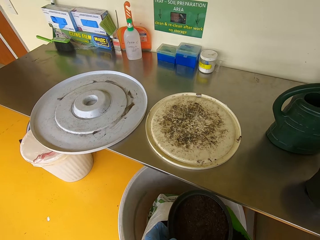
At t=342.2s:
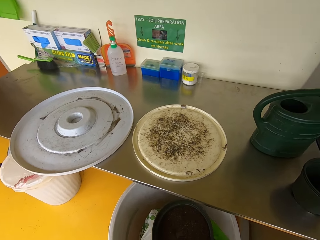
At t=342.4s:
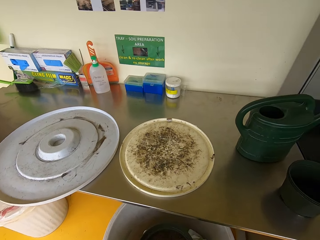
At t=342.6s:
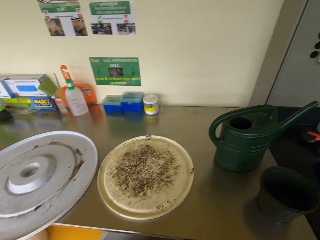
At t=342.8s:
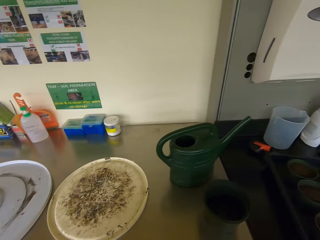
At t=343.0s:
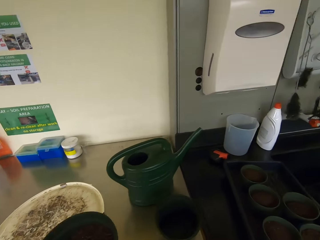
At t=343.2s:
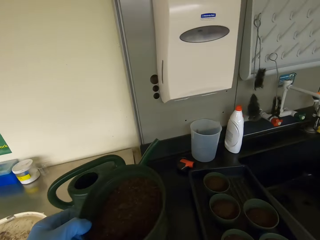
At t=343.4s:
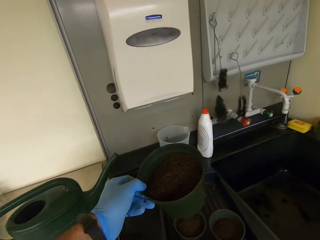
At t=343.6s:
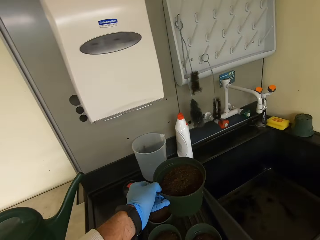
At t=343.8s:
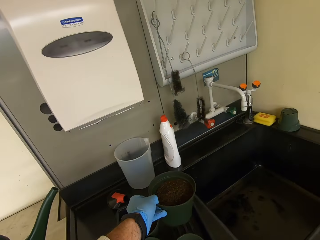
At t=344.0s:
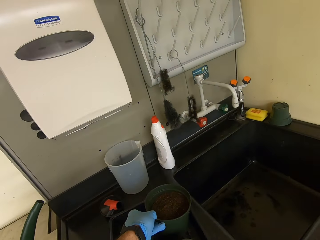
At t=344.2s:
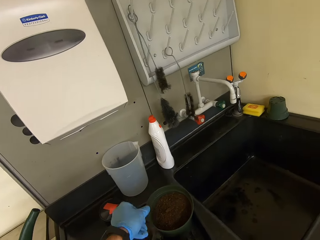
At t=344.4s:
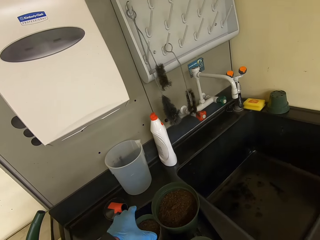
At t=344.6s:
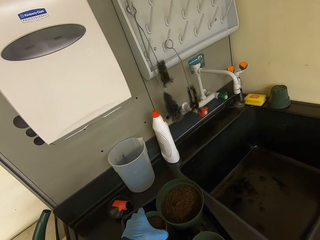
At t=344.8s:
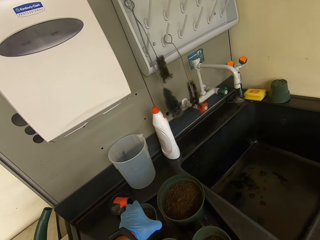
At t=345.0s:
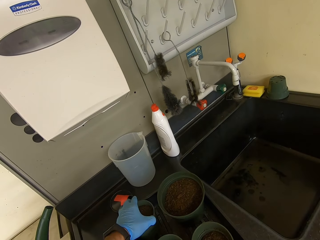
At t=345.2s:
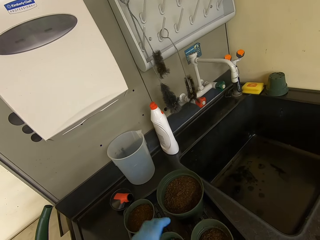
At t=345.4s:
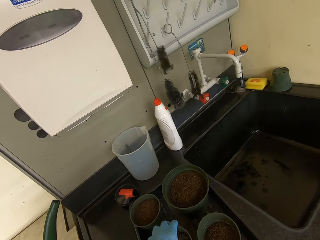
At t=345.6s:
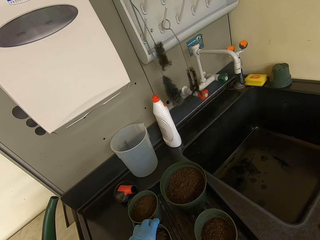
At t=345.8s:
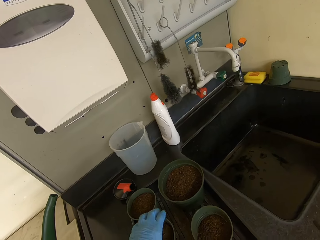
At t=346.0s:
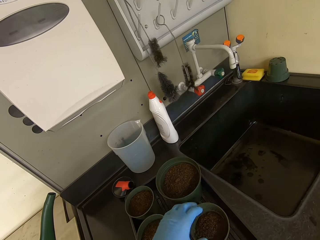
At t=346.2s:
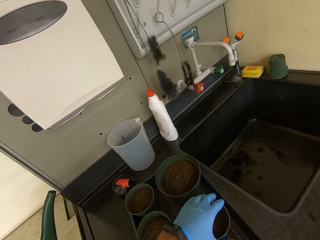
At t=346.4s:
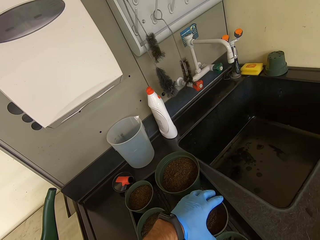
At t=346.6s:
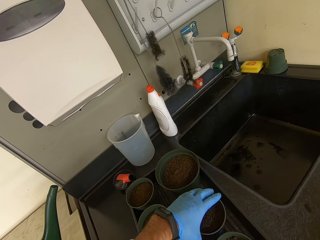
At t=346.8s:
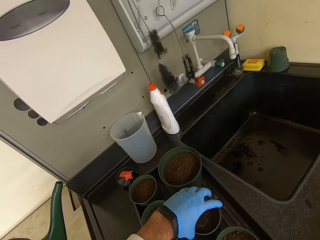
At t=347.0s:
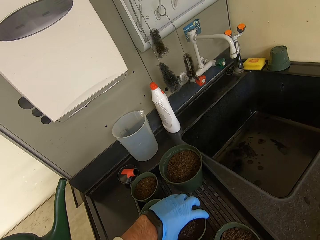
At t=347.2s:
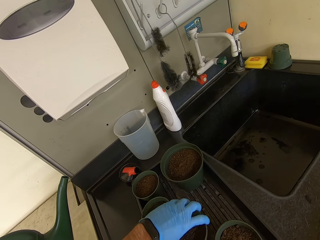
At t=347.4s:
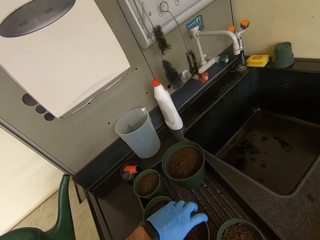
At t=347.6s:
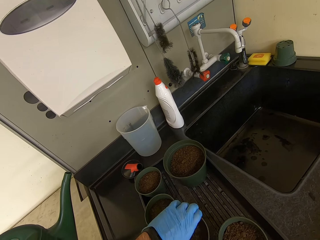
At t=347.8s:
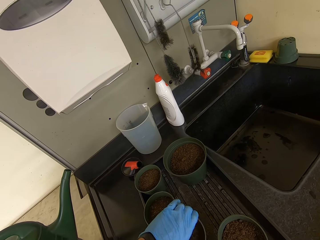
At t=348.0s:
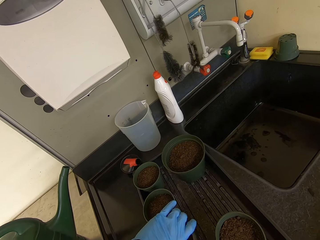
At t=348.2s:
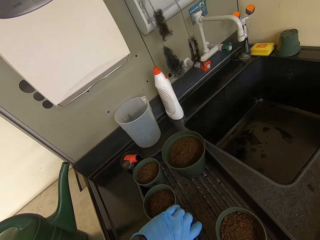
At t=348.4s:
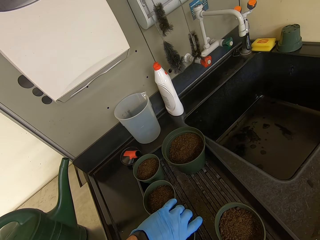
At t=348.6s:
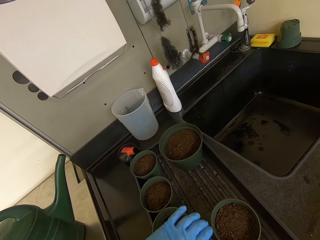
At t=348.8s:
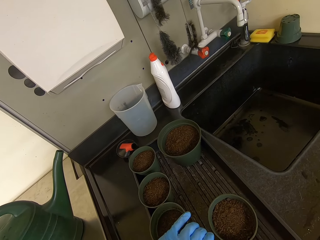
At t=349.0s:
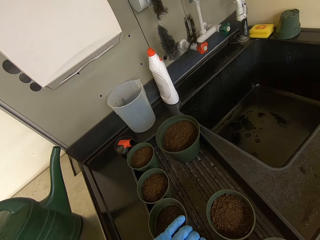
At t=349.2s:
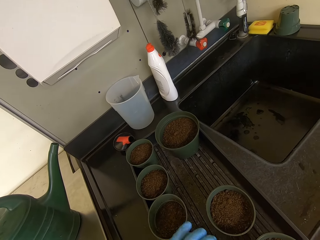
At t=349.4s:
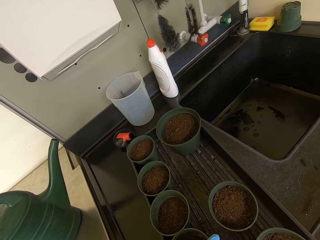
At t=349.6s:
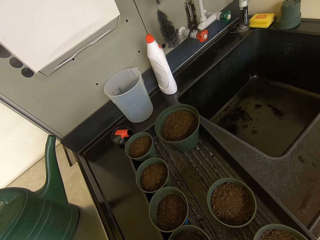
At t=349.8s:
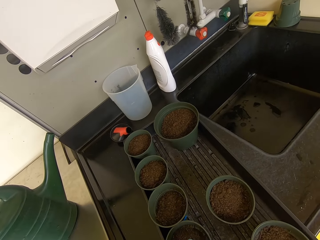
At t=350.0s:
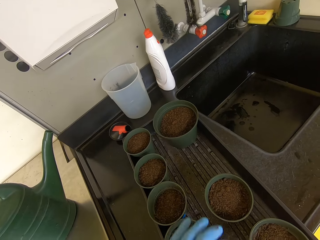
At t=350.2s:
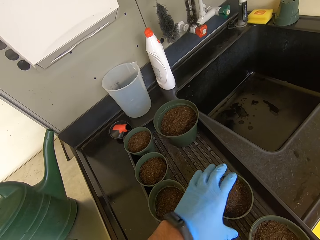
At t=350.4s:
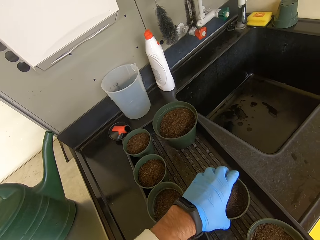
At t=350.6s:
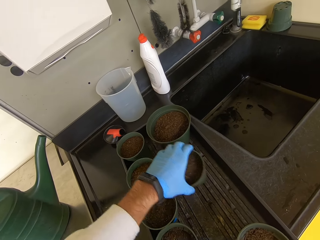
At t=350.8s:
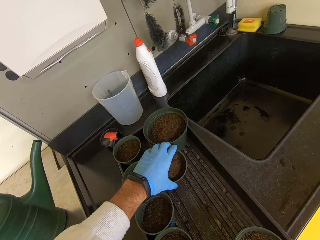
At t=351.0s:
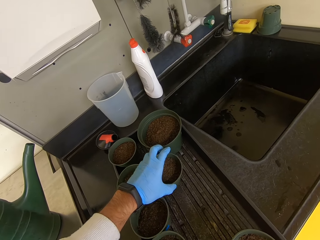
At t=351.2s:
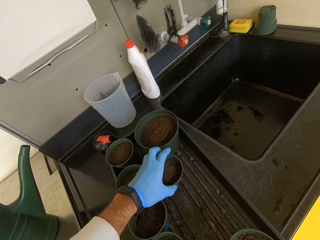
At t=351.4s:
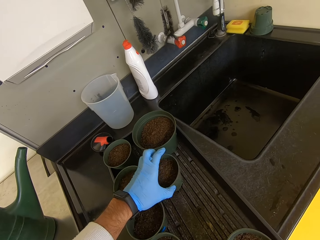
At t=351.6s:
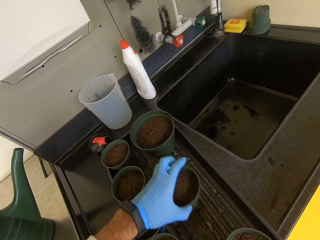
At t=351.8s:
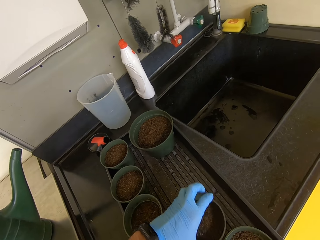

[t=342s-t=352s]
The camera wearer places a plastic pot or cup on a tray. They arrange the plastic pot on the tray. They move cups.

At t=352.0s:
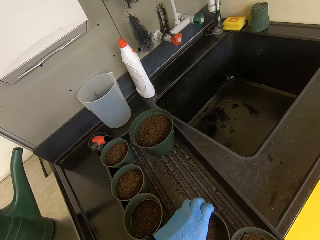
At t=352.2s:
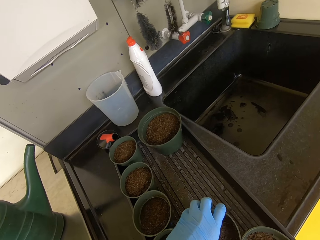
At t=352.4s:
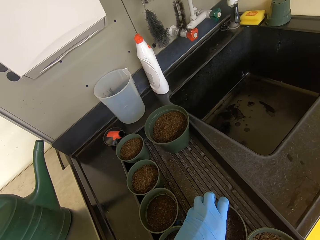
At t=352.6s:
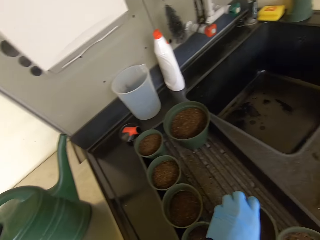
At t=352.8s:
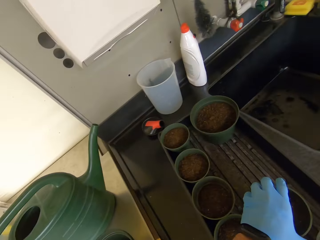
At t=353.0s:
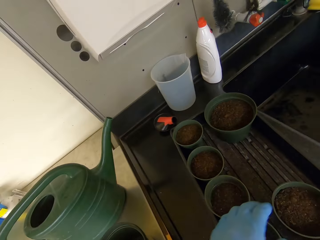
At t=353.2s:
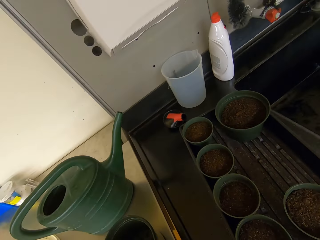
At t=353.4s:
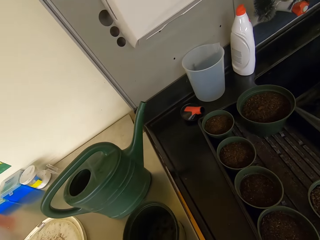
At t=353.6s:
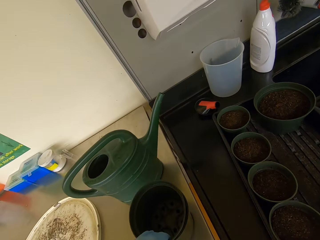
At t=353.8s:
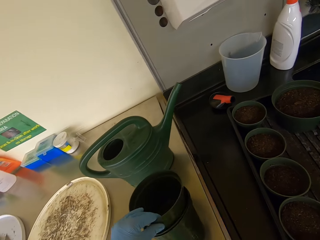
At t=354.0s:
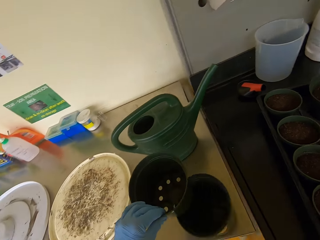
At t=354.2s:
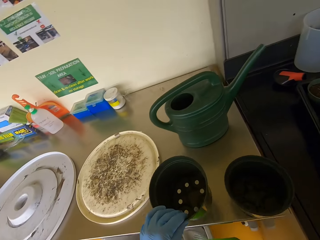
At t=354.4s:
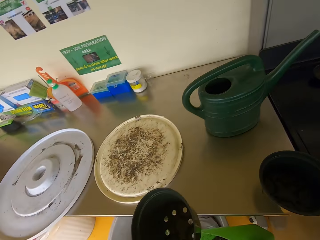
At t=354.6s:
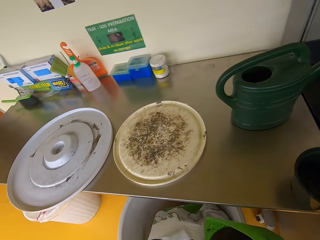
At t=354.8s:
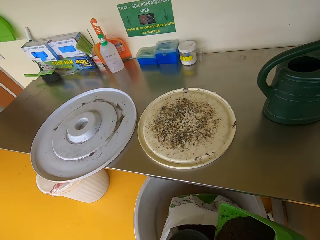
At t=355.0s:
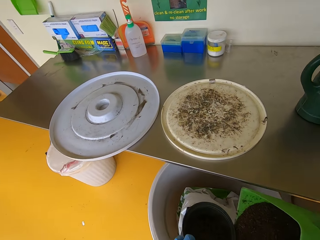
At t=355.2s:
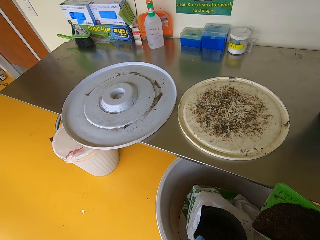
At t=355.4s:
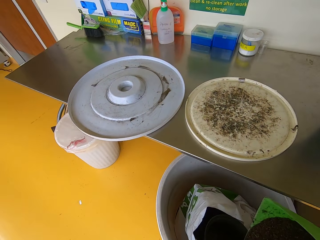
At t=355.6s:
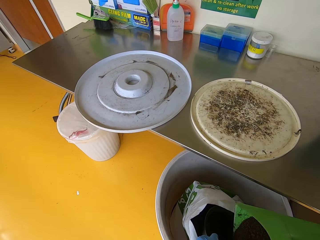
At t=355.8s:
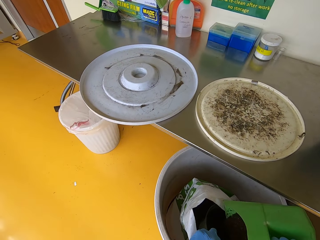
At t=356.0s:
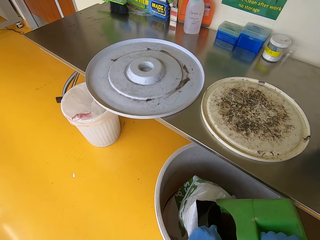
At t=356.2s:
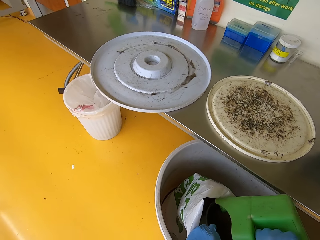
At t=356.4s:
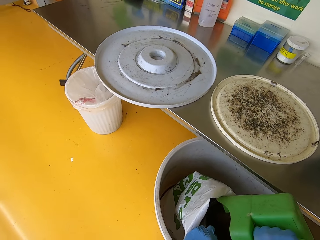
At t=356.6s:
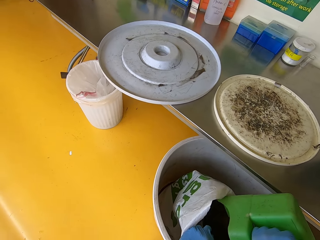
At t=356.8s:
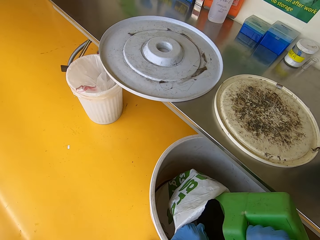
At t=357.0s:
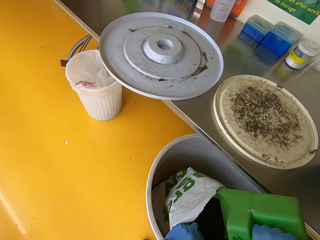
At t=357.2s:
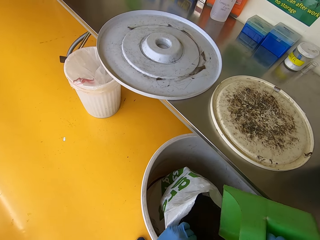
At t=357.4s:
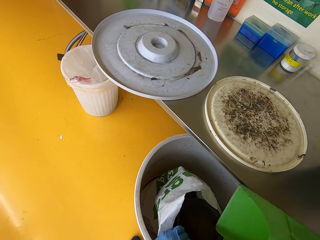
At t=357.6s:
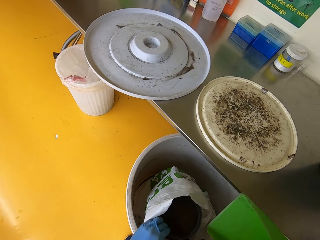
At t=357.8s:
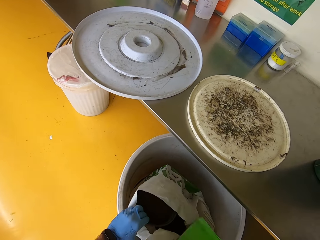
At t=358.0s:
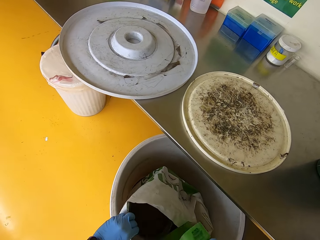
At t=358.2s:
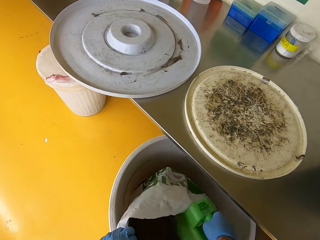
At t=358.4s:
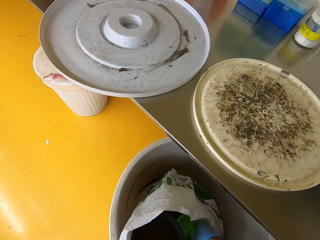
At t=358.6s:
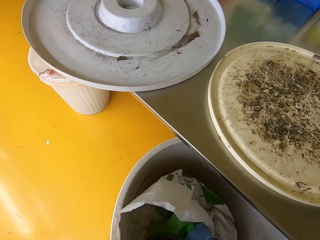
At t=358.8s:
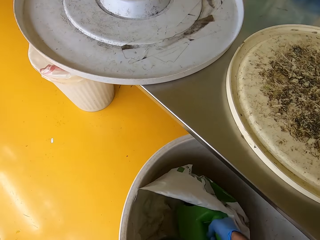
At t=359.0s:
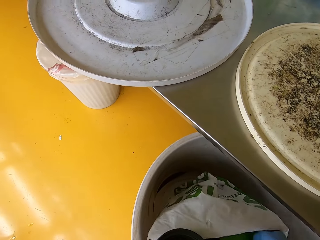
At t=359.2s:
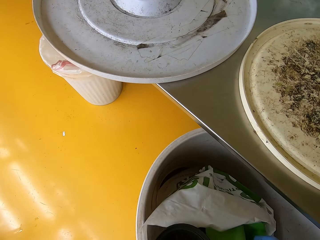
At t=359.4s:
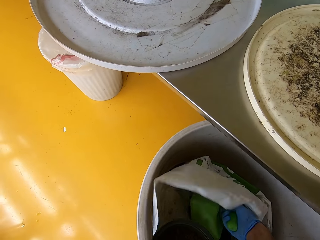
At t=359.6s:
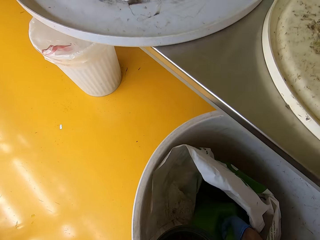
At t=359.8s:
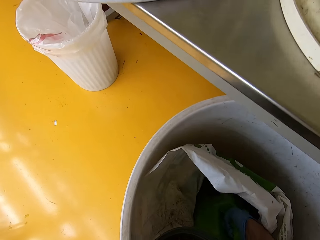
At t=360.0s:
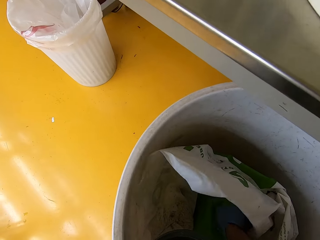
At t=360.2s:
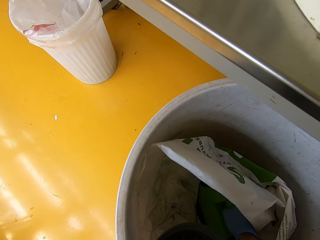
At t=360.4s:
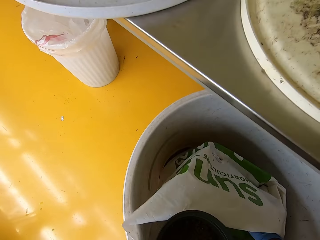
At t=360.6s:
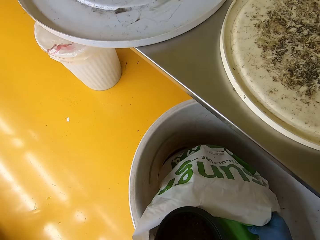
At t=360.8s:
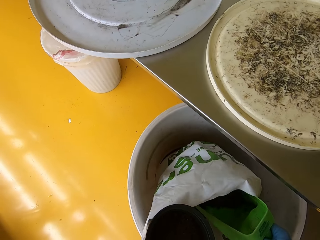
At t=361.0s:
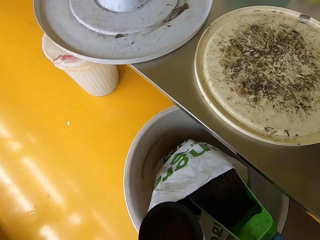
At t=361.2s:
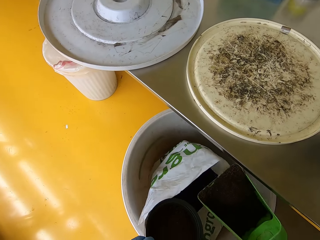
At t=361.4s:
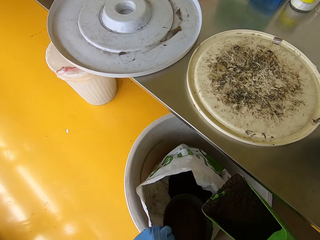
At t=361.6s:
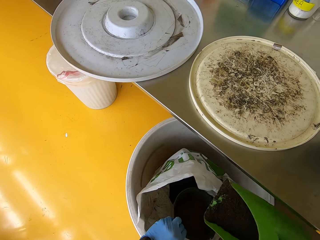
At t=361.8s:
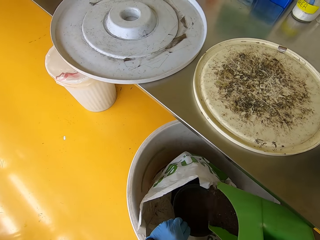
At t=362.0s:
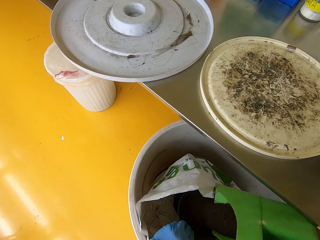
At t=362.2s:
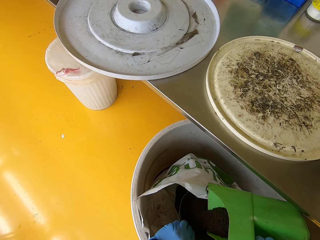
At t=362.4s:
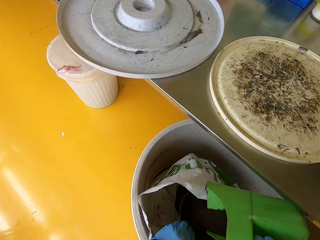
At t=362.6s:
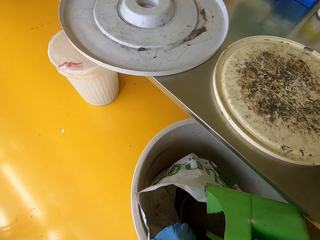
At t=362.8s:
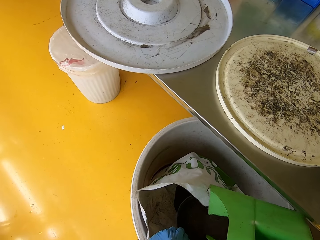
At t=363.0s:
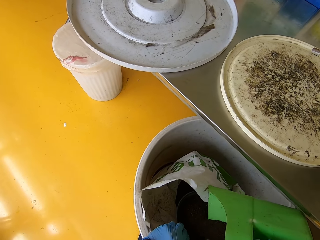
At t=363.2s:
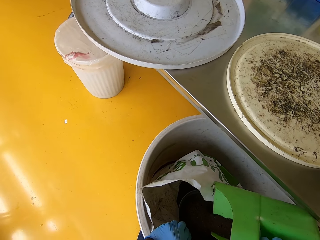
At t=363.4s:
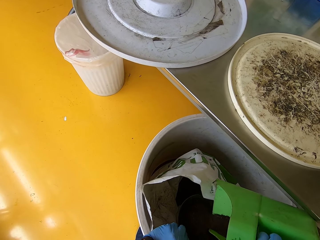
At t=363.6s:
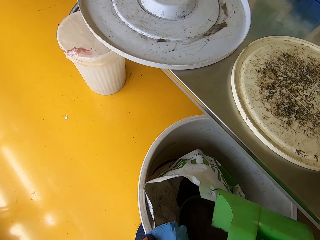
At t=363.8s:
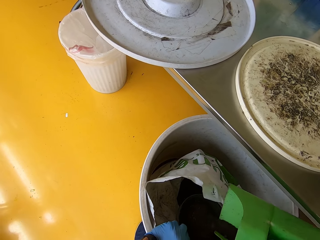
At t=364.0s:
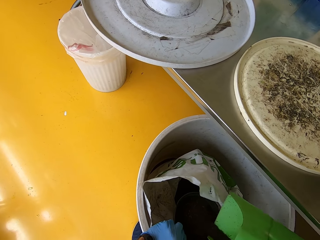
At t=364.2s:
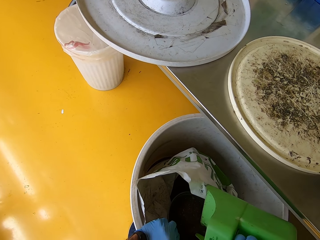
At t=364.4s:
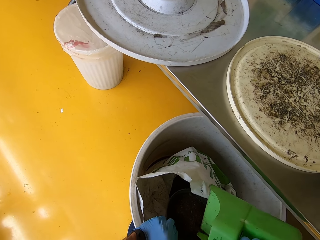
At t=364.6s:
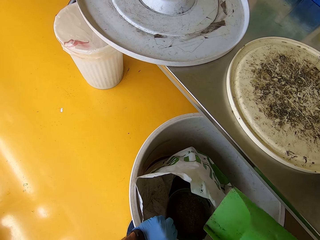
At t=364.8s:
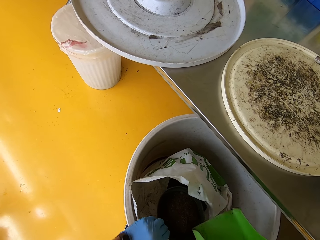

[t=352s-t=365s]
The camera wearer picks up a plastic pot or cup. They pour soil in the plastic pot. They scoop soil. They put soil in the cup.
